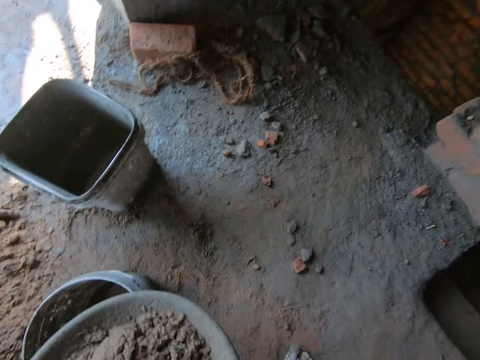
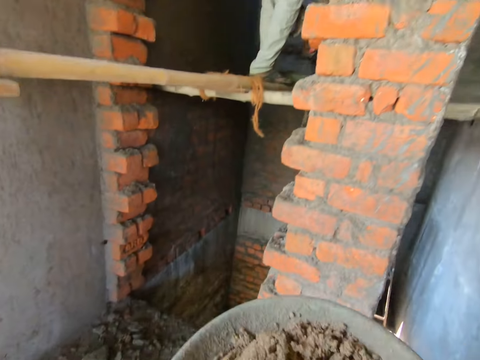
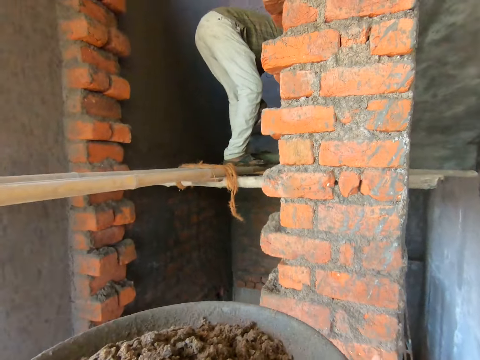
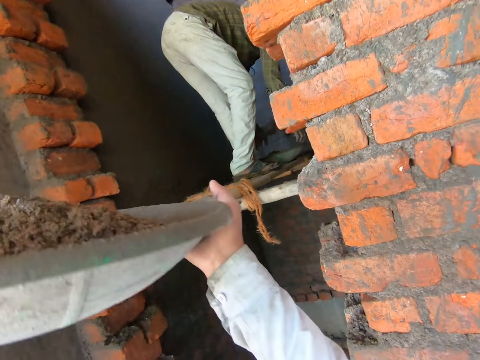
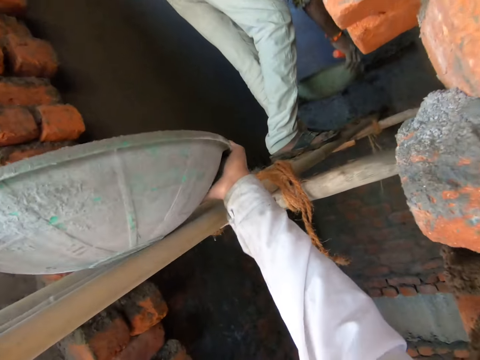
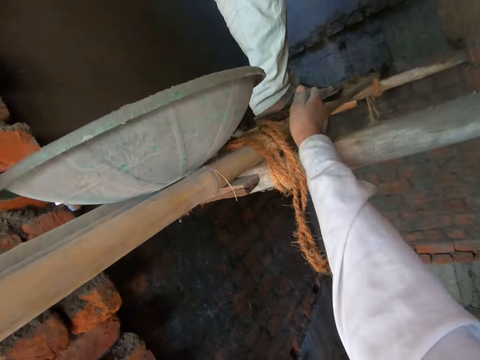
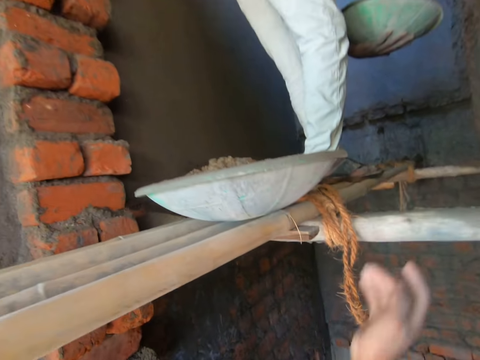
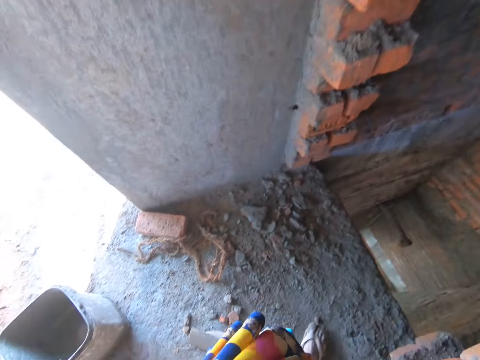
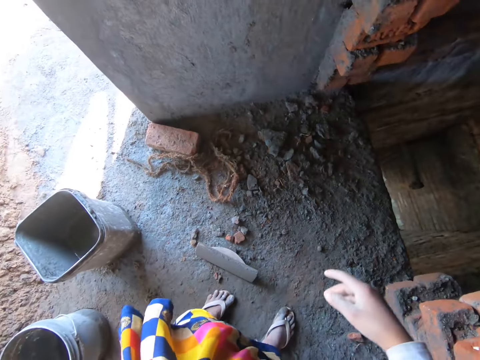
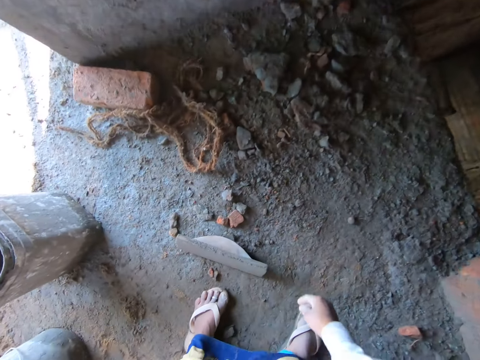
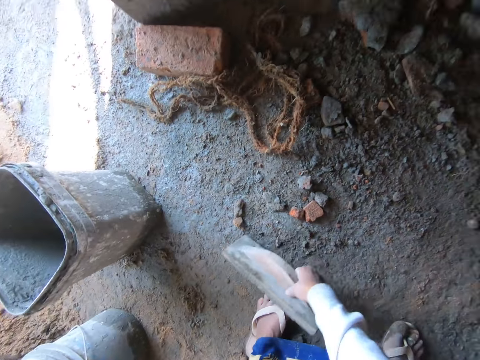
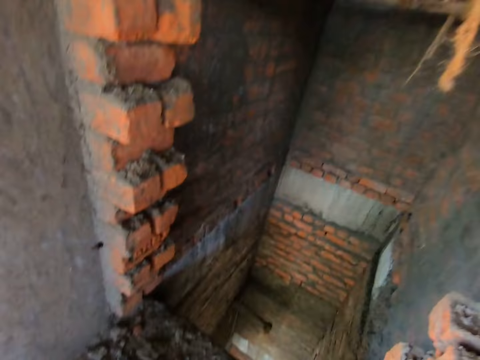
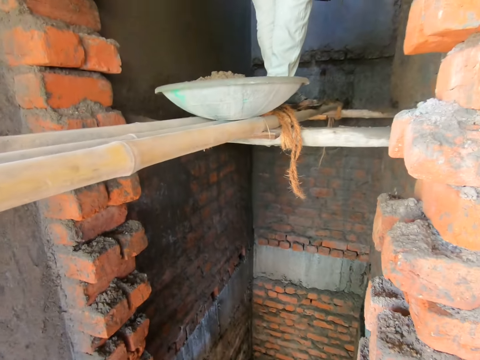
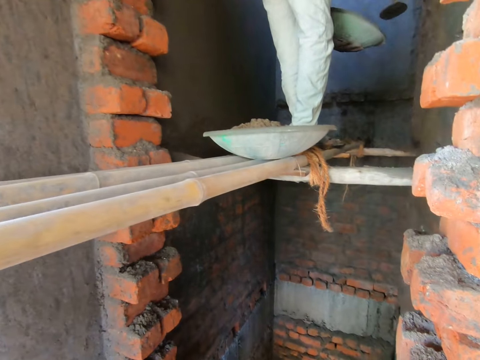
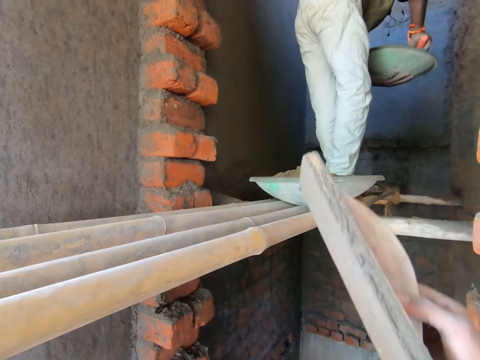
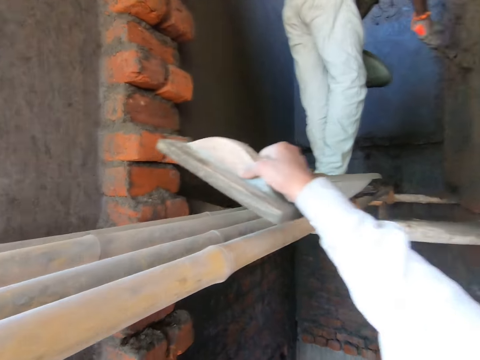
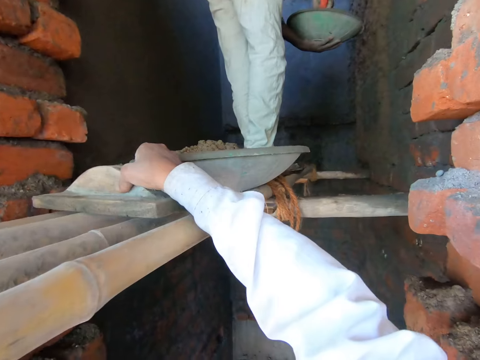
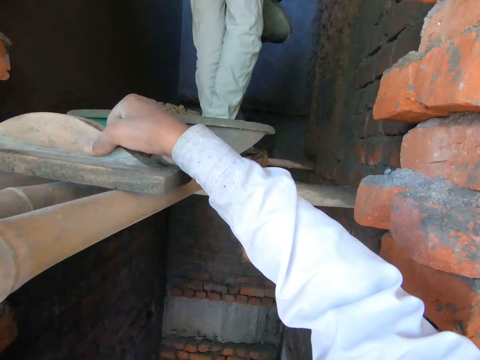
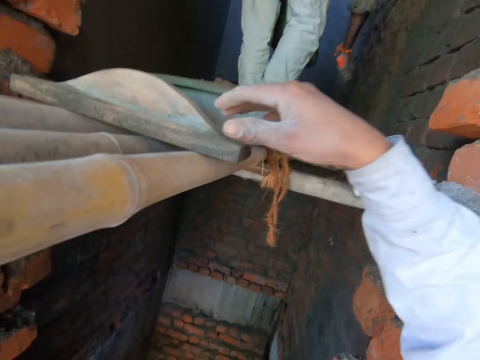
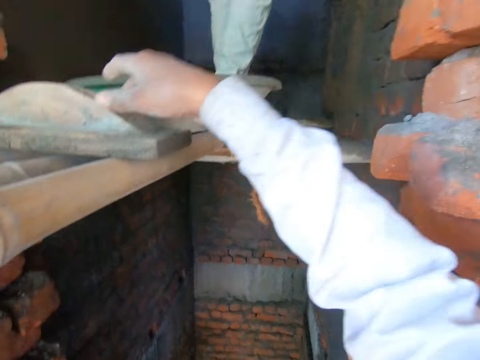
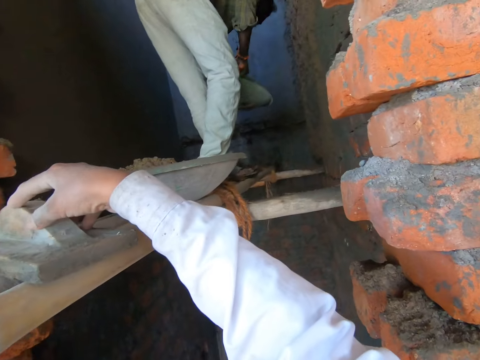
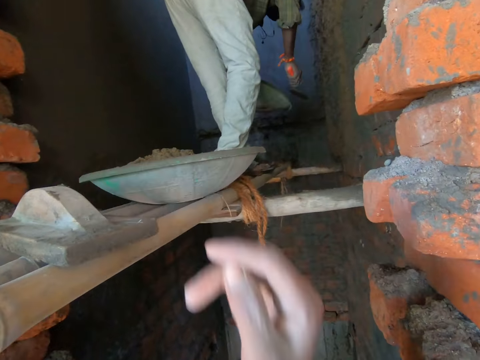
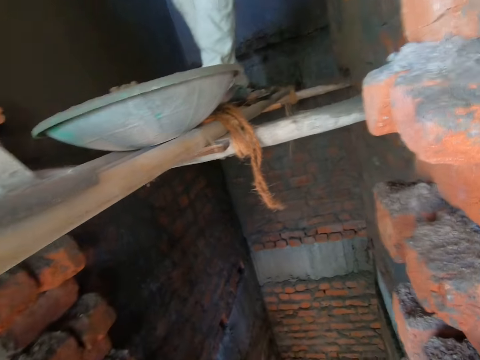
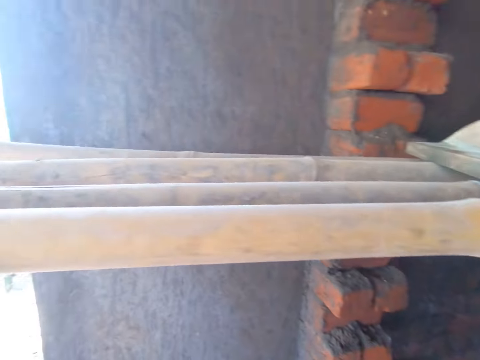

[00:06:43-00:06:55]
The camera wearer holds the bowl on the bucket on the floor with both hands and lifts the bowl from the bucket on the floor with both hands. The man renders mortar onto the wall with the trowel in his right hand. The camera wearer adjusts the bowl in both hands. The man lifts the bowl from the bamboo scaffolding with both hands. The camera wearer slides the bowl on the bamboo scaffolding with both hands. She interacts with the man. She picks up a plastering trowel from the floor with her right hand. The man renders mortar onto the wall with the trowel in his right hand. The camera wearer drops the plastering trowel on the bamboo scaffolding with her right hand. She adjusts the plastering trowel on the bamboo scaffolding with her right hand.

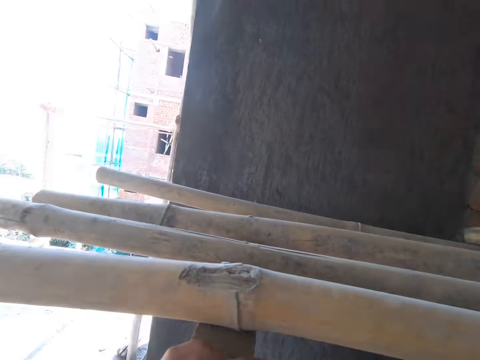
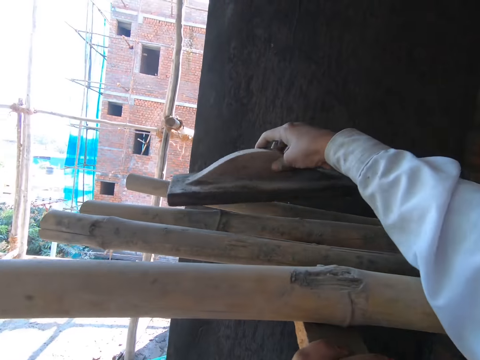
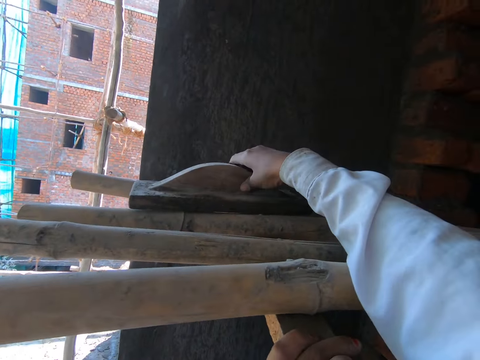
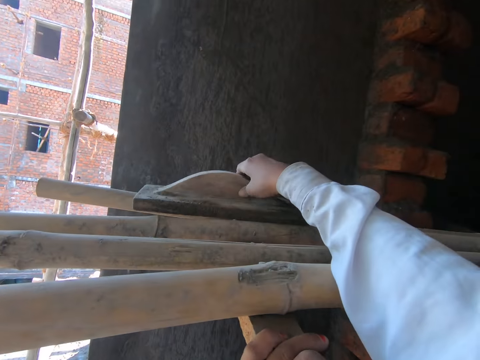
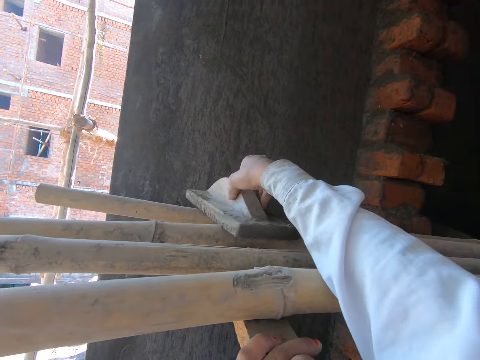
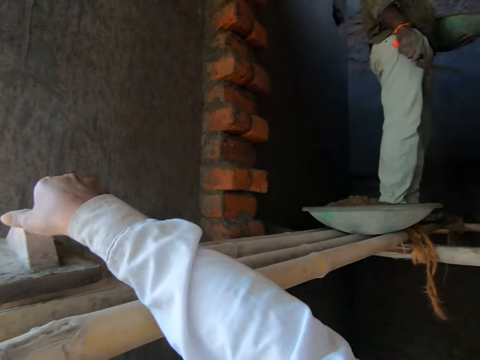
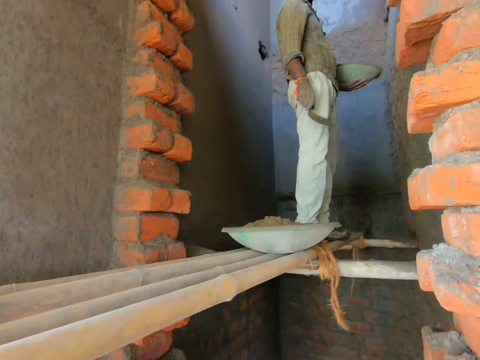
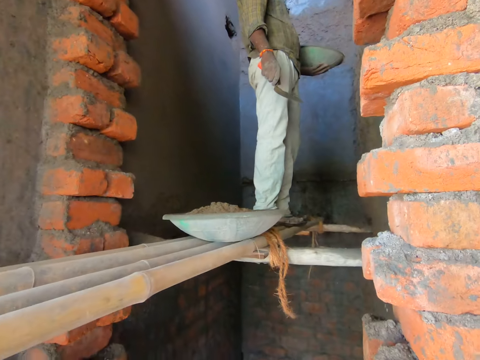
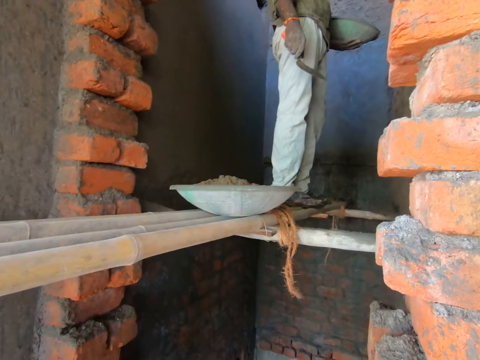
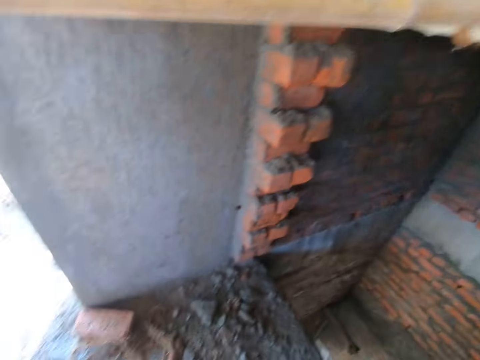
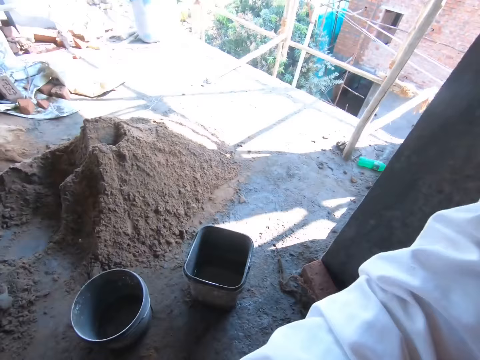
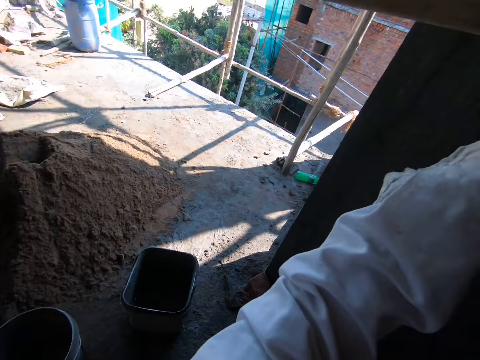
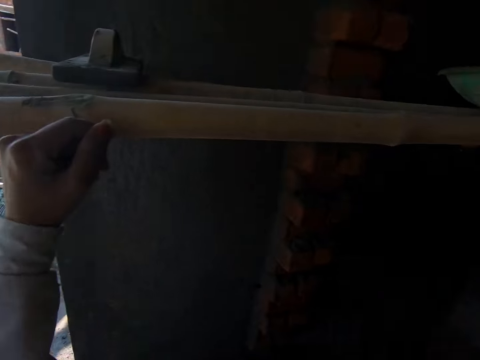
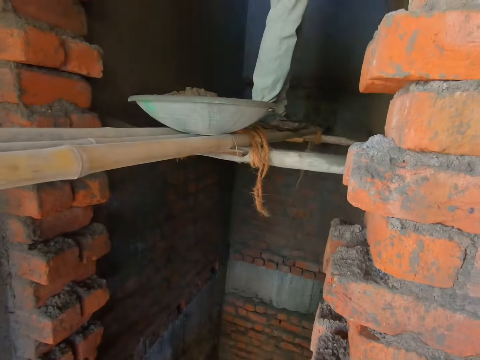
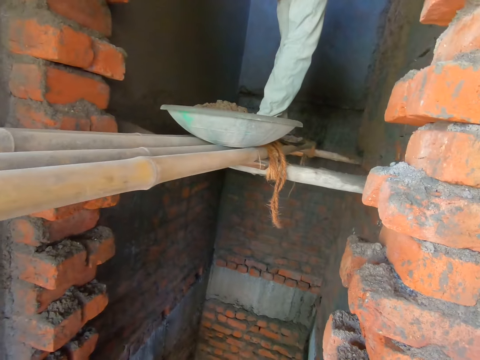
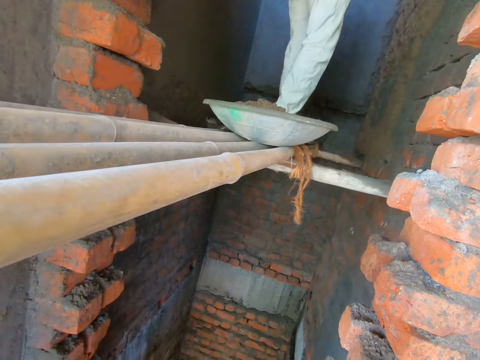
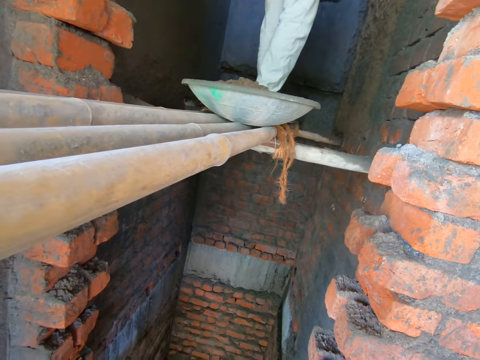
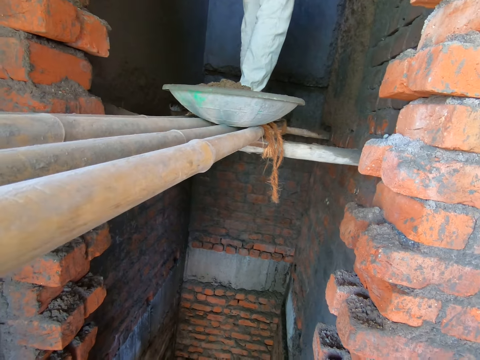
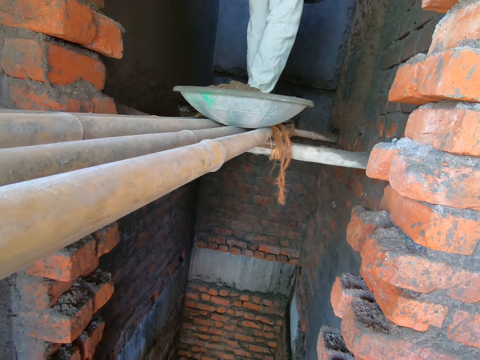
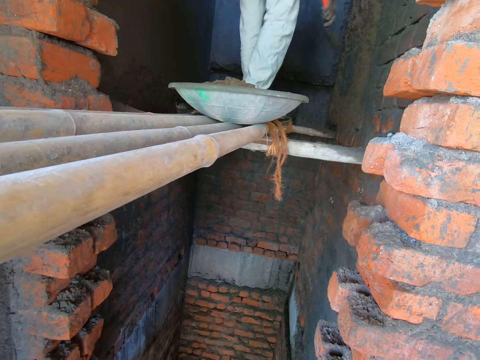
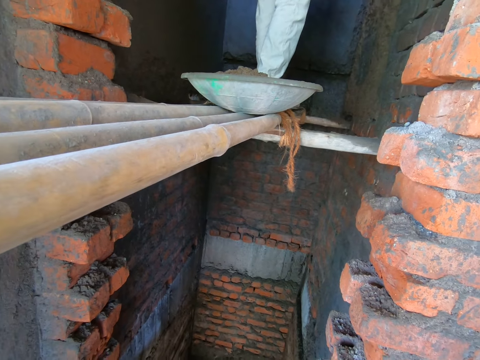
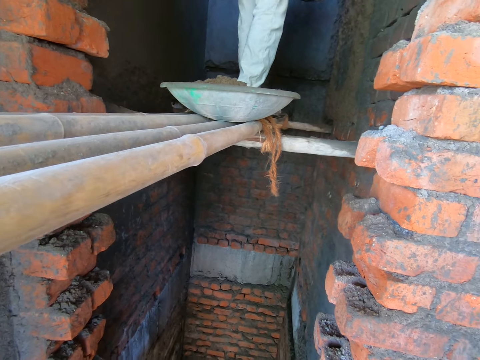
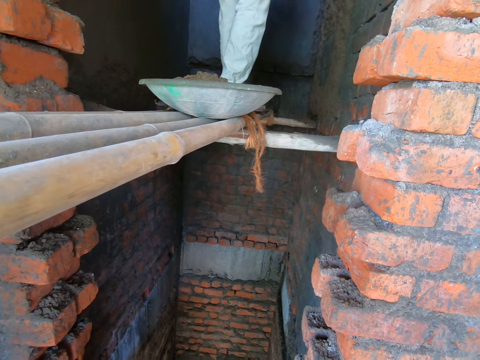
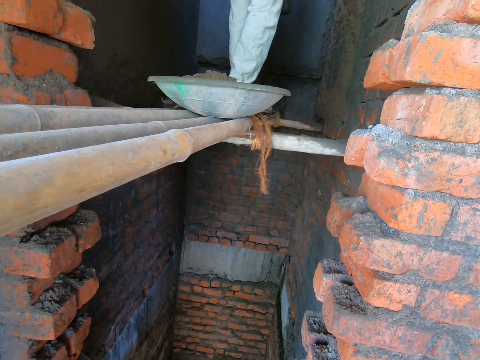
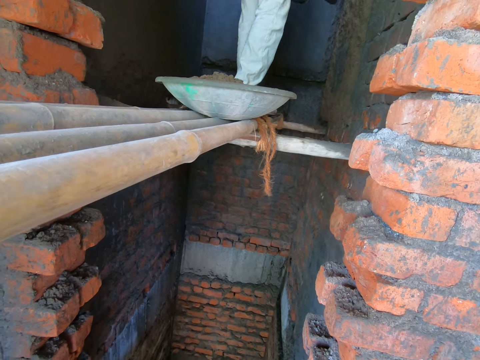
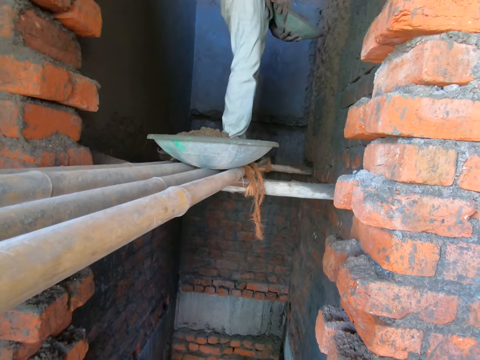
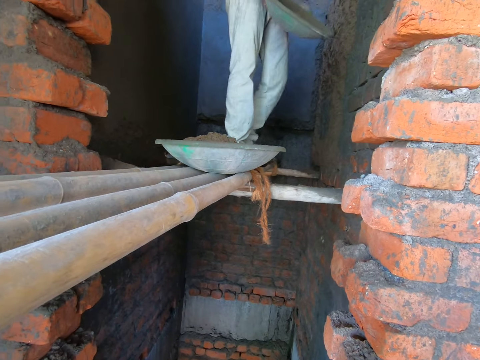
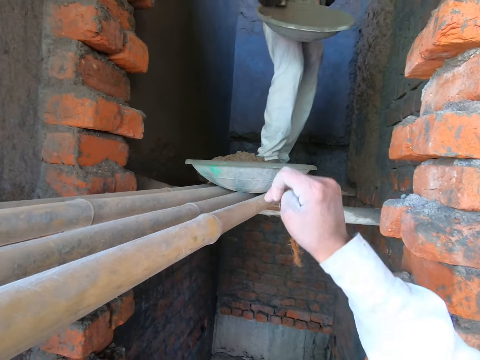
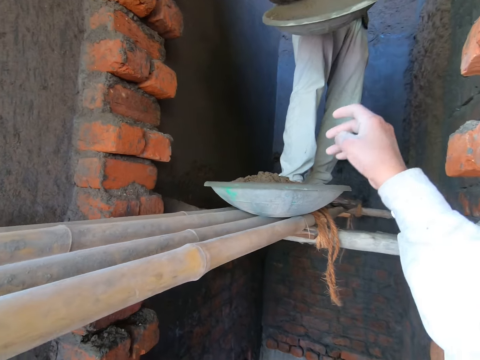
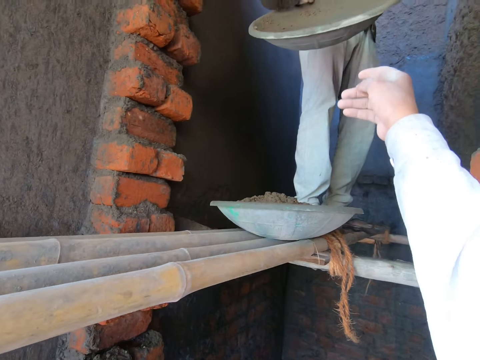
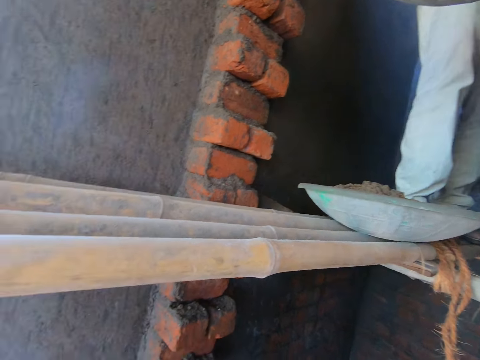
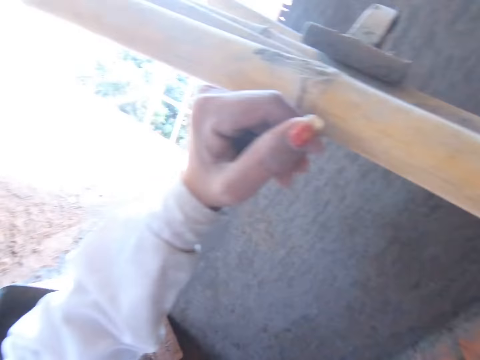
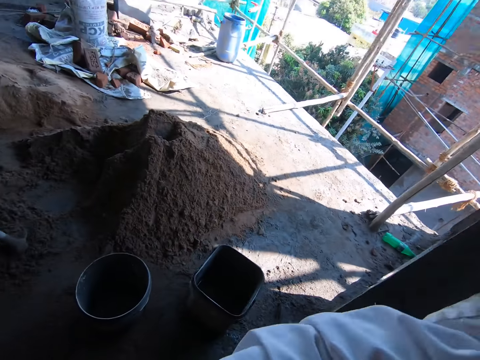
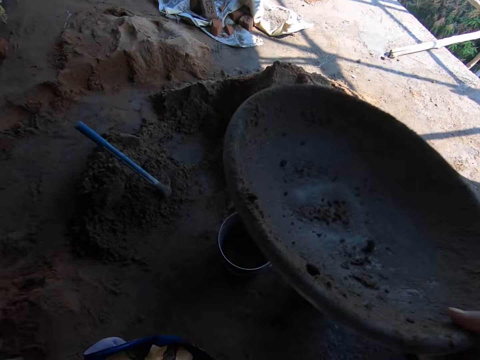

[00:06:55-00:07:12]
The camera wearer drops the plastering trowel on the bamboo scaffolding or timber with her right hand. She adjusts the plastering trowel on the bamboo scaffolding with her right hand. A man plasters the wall with the mortar. The camera wearer holds the timber. The man renders the mortar onto the wall with the trowel in his right hand. The camera wearer interacts with the man. The man passes the bowl or tray from his left hand to his right hand. The man holds the tray. The camera wearer collects the bowl from the man with her right hand.
